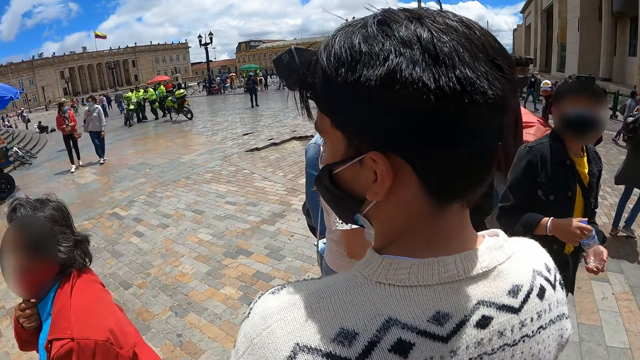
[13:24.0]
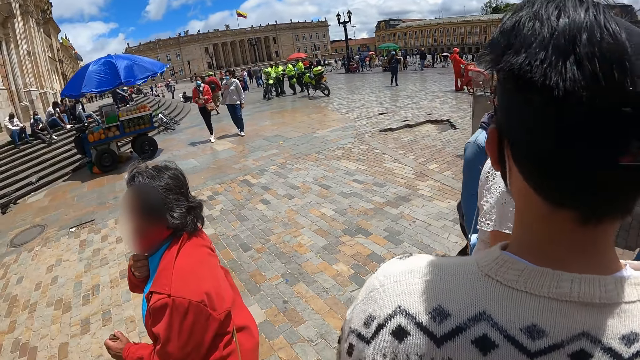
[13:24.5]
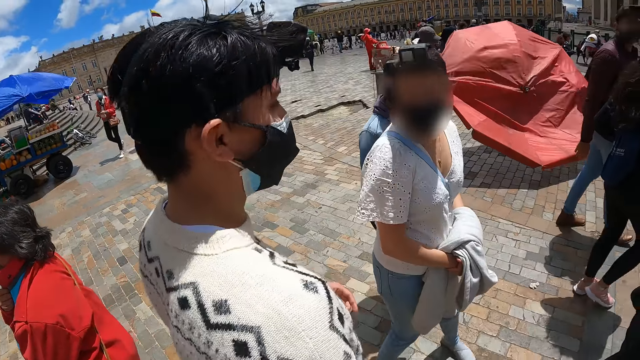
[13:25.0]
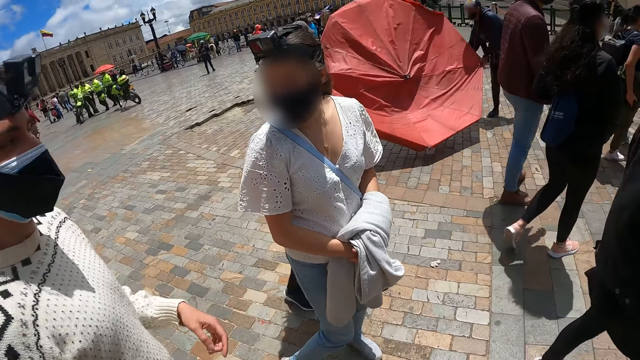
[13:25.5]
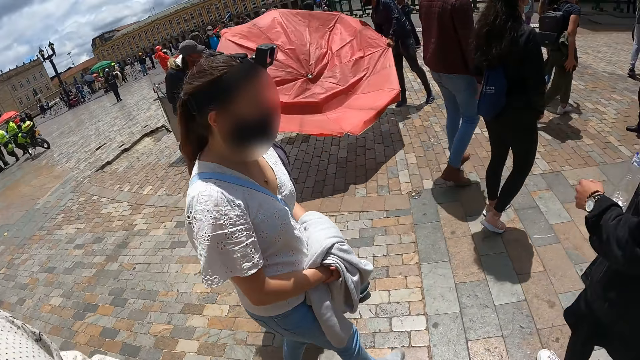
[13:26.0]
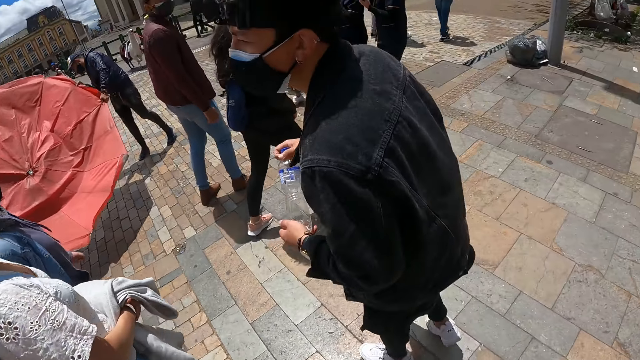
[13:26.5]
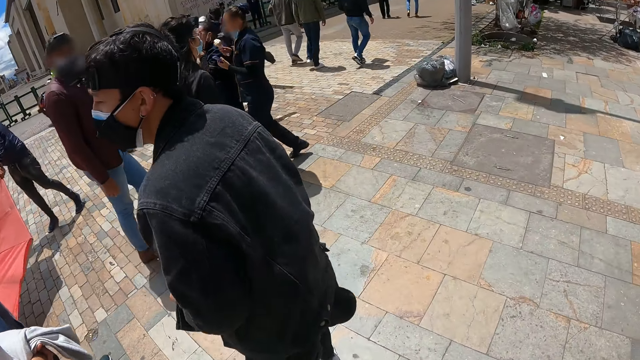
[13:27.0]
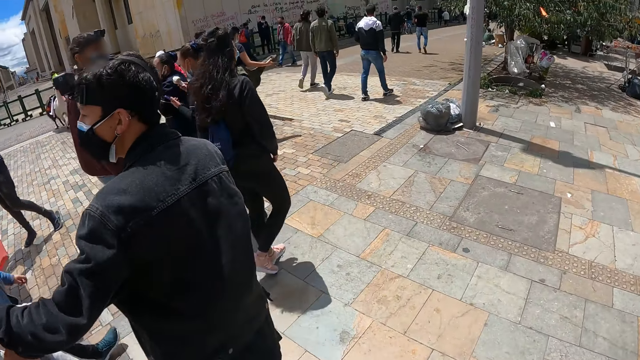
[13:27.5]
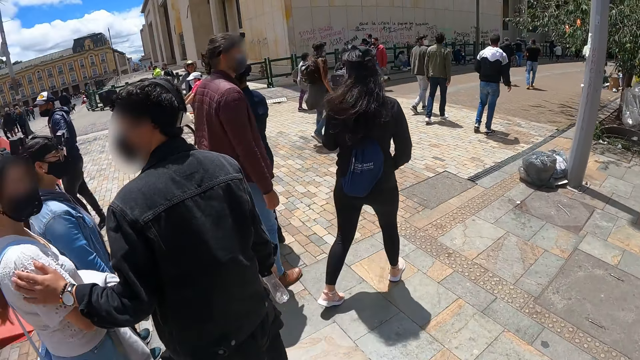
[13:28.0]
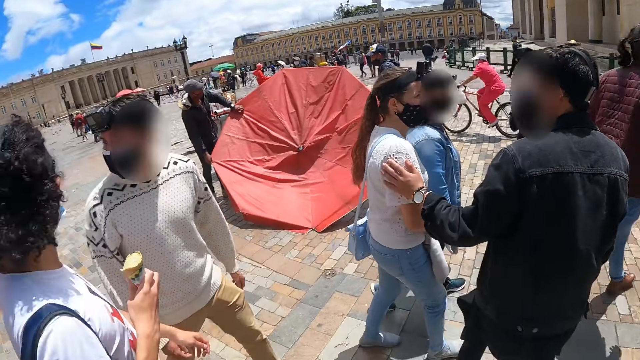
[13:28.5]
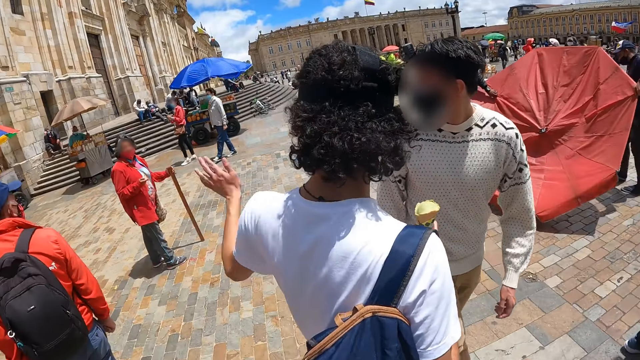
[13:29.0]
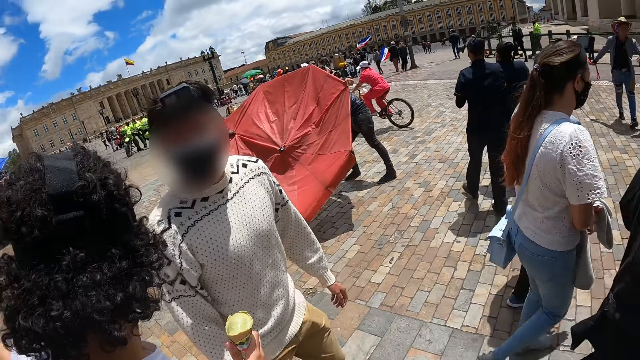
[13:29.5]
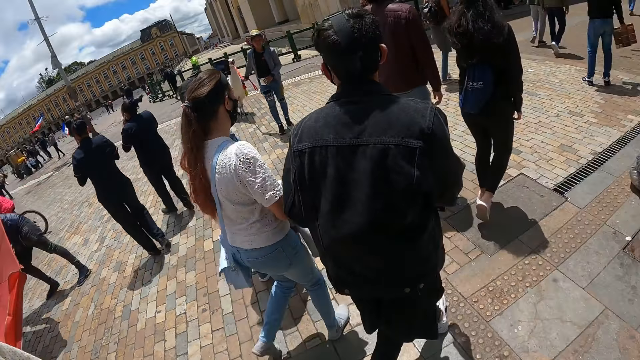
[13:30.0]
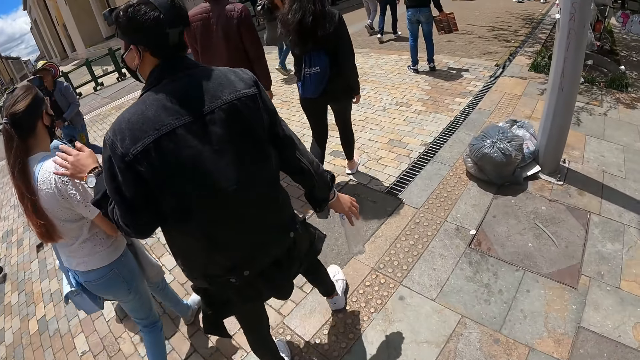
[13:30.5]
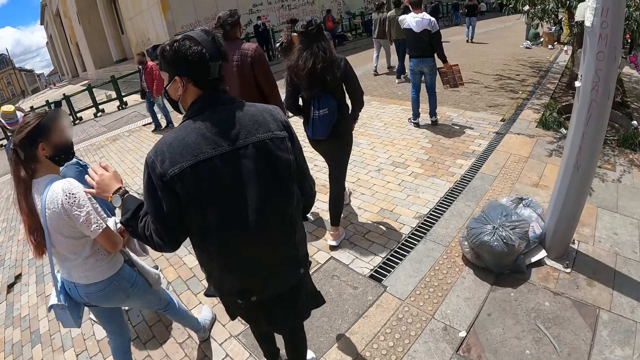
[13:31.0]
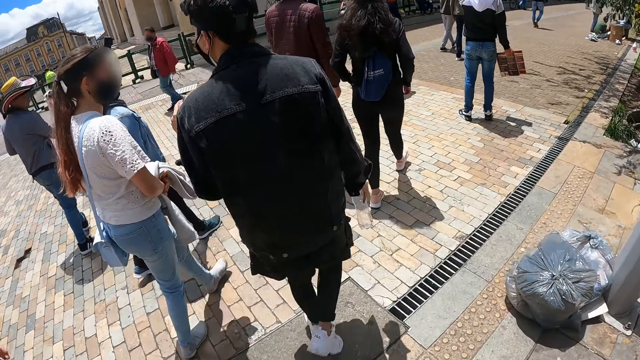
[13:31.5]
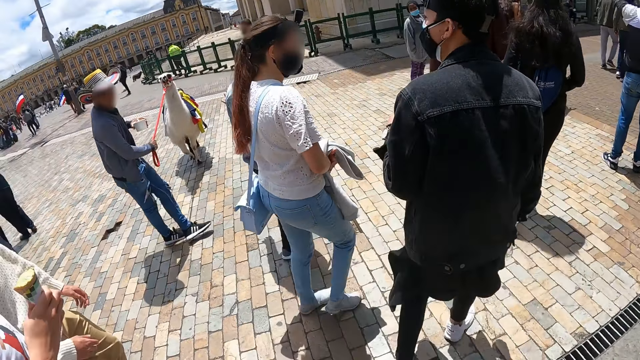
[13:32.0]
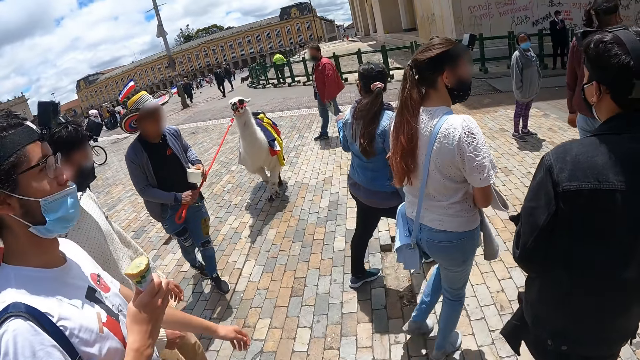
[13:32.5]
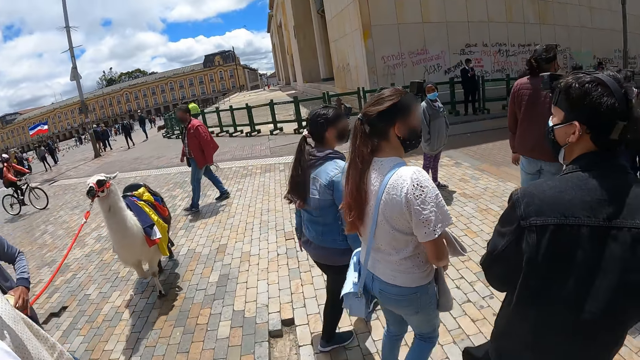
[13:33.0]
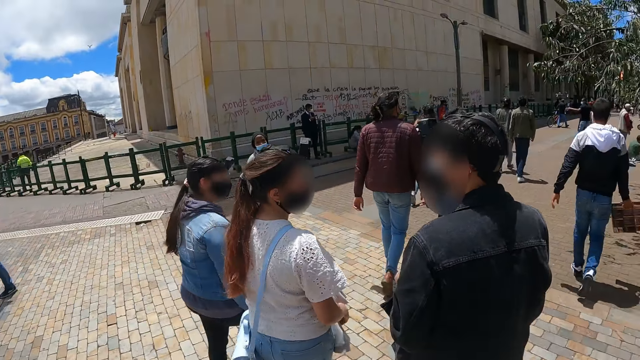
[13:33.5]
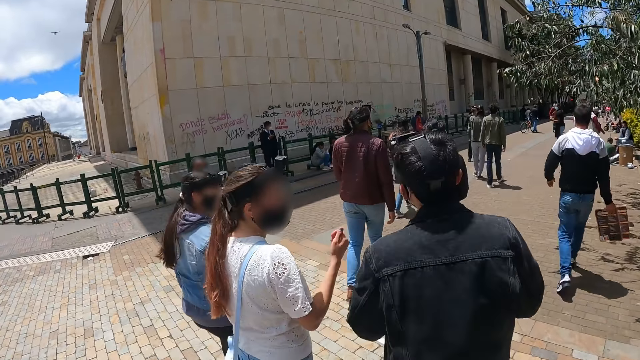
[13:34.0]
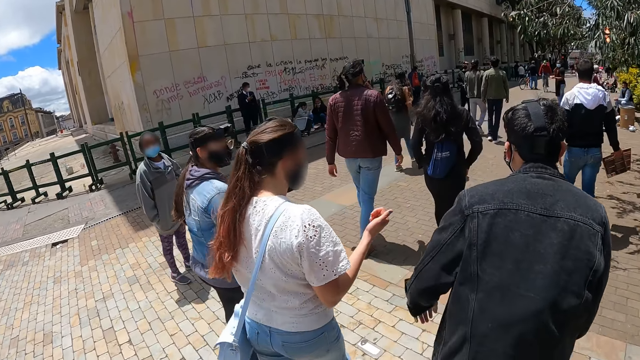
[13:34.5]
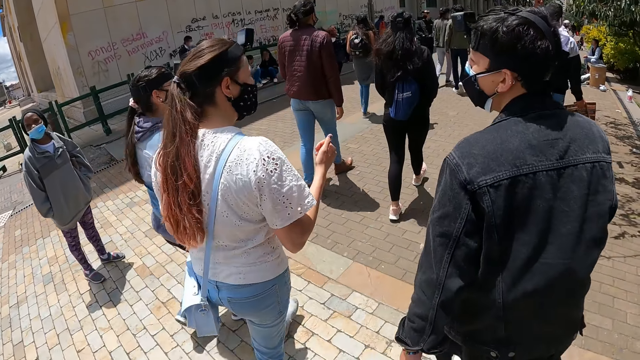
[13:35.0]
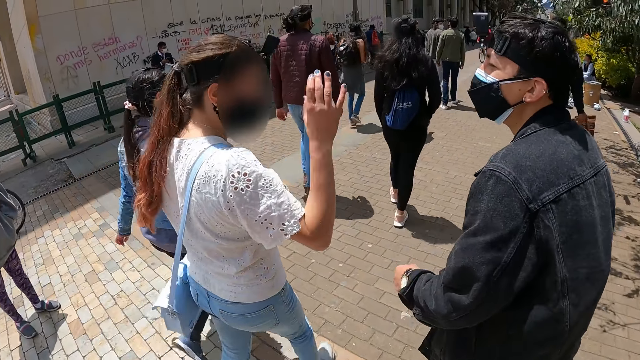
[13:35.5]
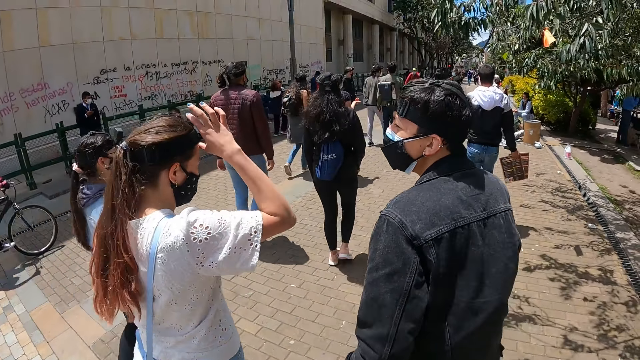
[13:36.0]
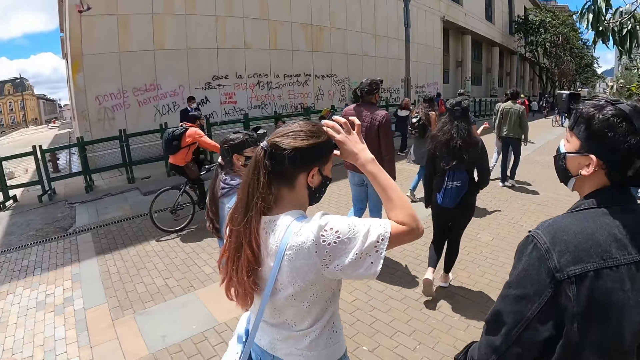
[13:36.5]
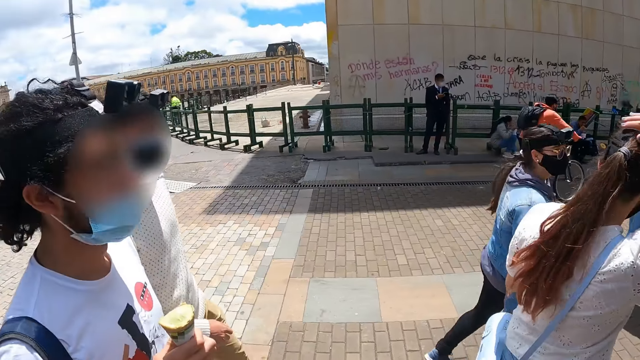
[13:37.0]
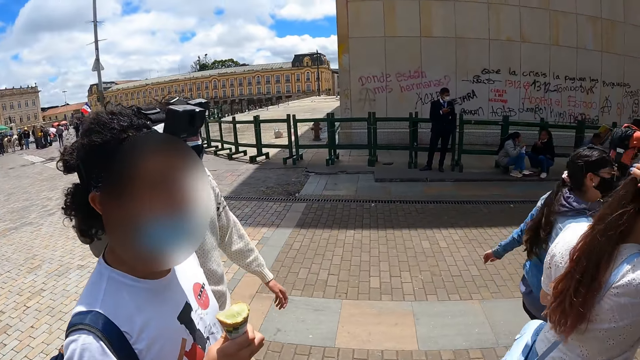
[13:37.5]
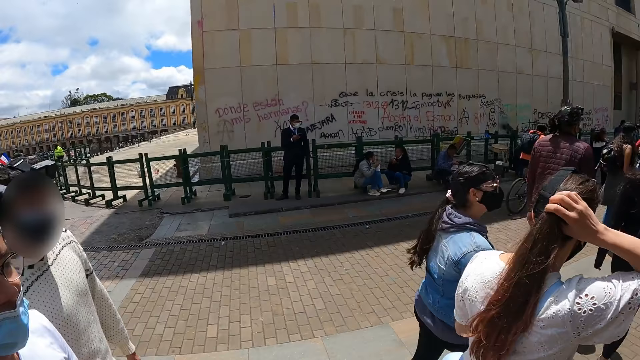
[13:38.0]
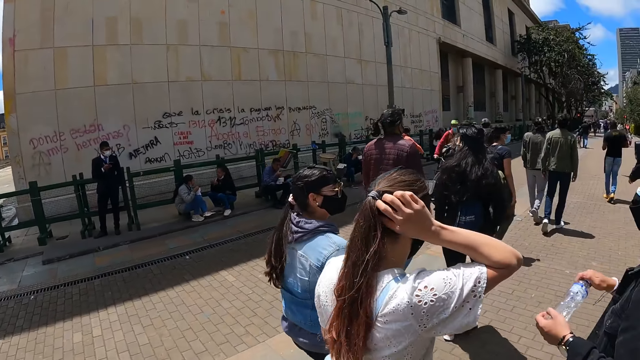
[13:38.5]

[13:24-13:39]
A person holds the bottle of water. Another person holds a fabric. The other person holds the camera.

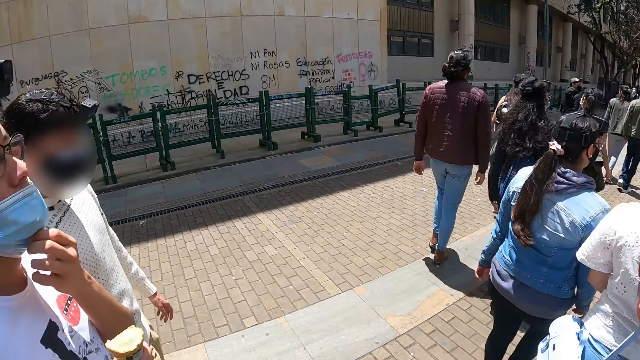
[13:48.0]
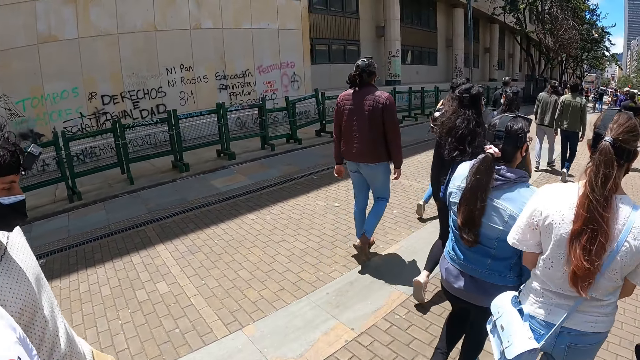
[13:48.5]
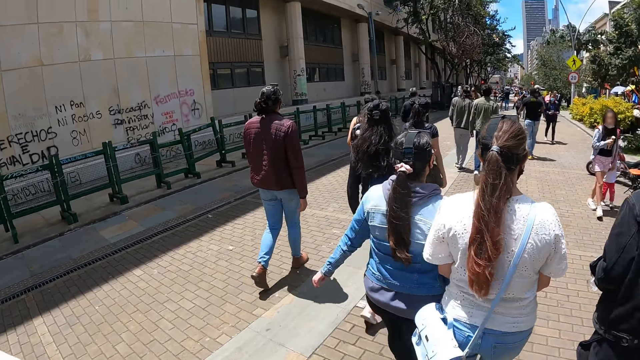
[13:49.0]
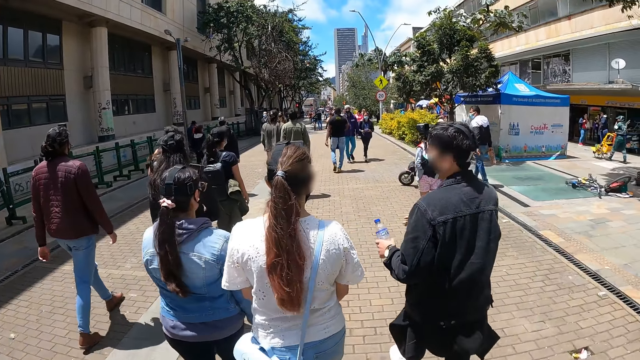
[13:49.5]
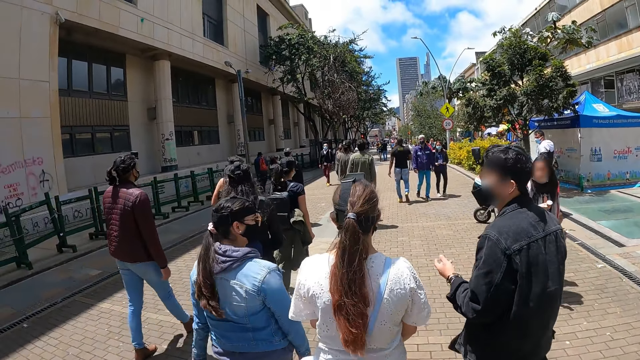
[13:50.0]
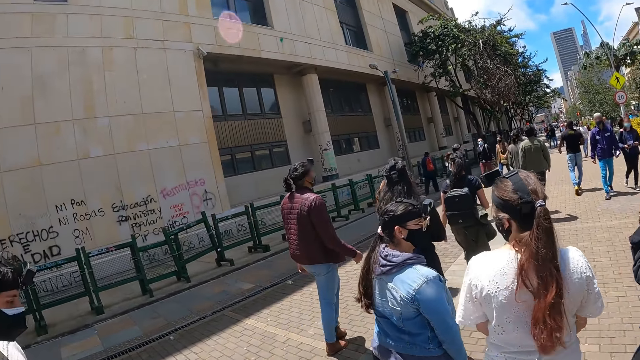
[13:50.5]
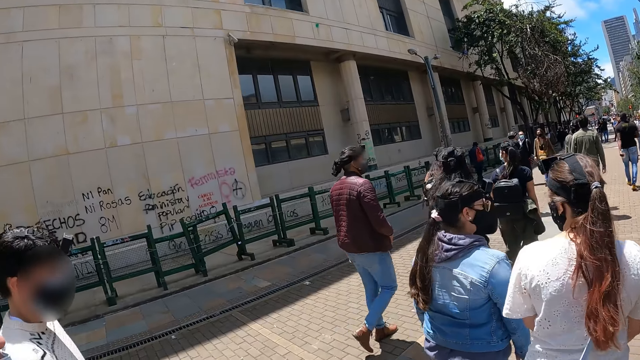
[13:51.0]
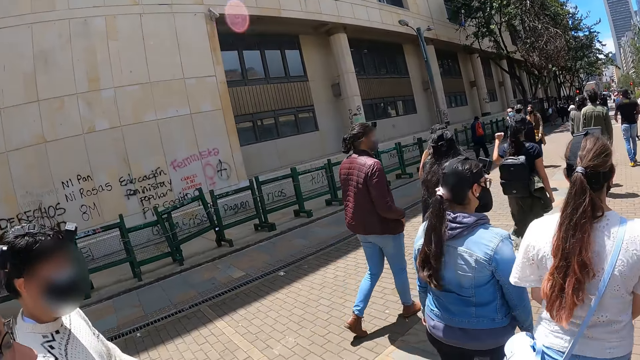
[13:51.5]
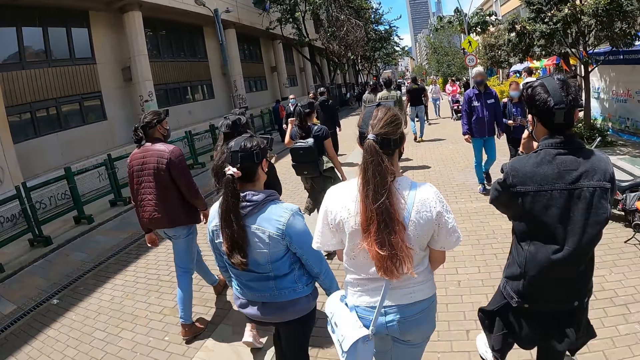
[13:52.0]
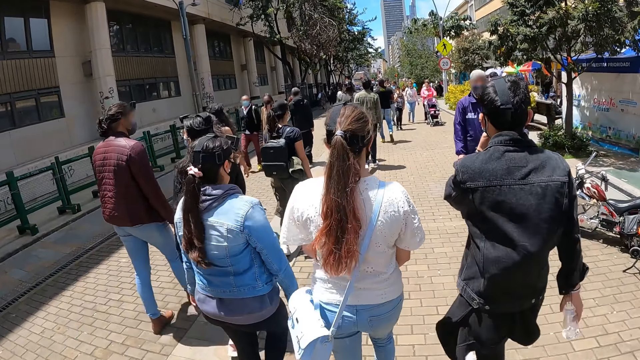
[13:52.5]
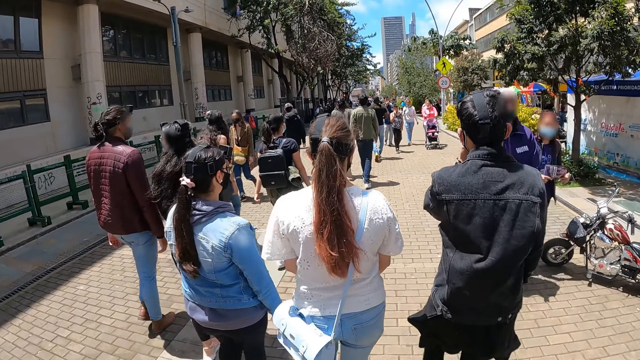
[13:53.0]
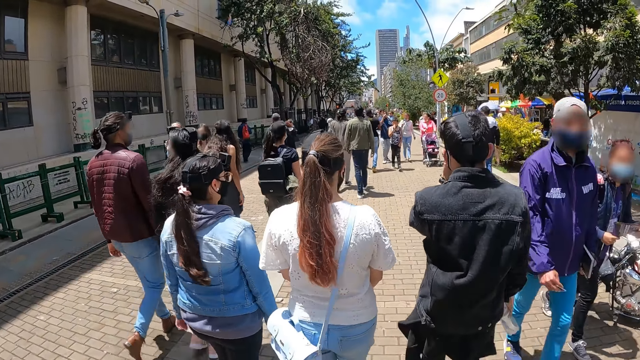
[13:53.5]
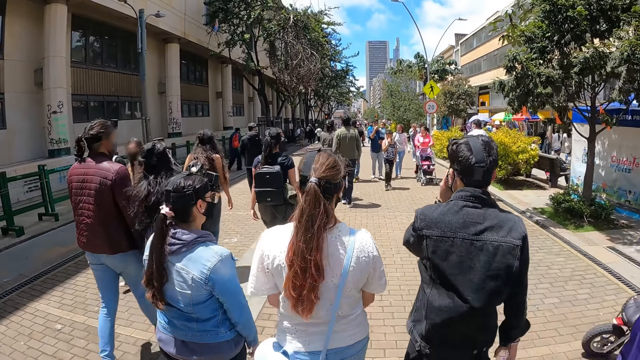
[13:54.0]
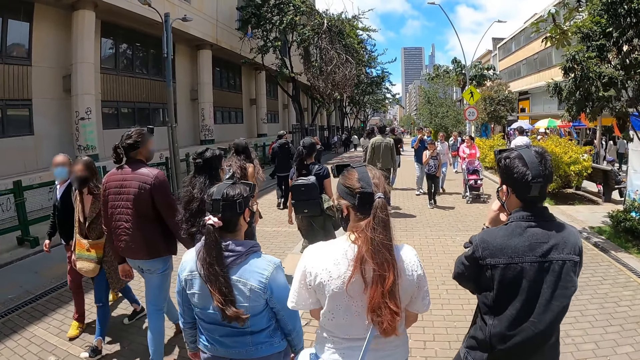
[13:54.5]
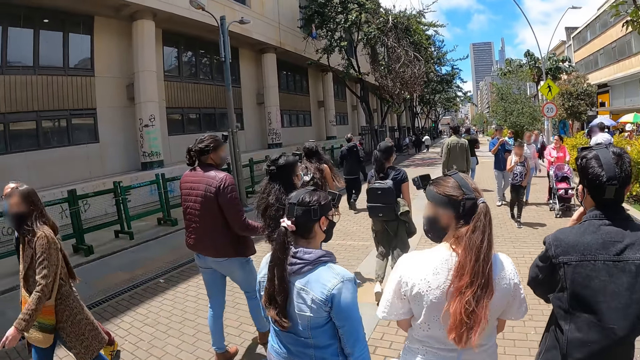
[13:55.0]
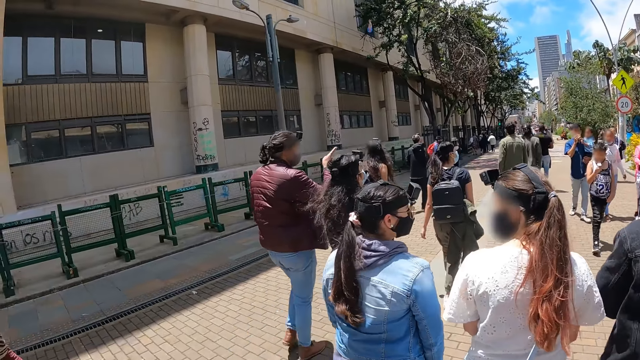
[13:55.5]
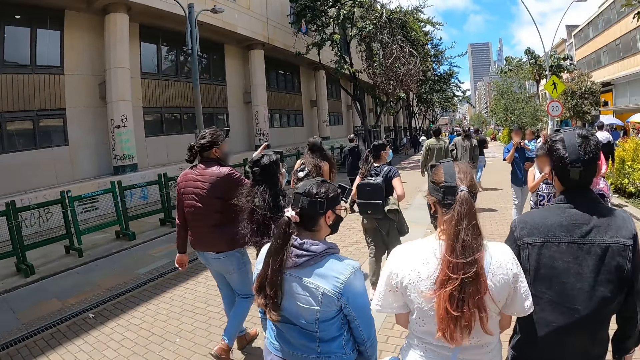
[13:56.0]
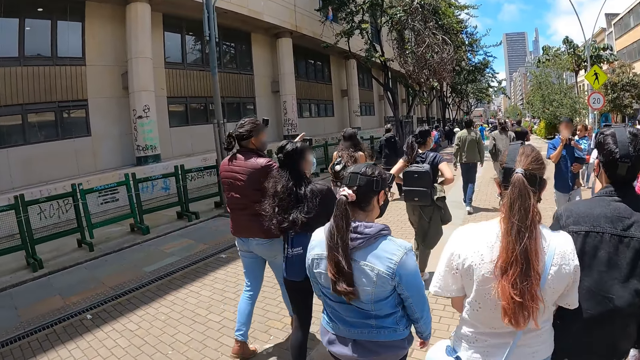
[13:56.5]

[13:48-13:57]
The camera wearer records the video.
